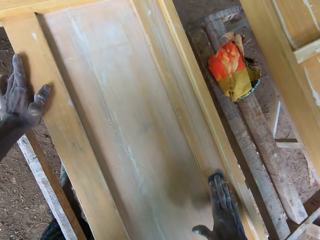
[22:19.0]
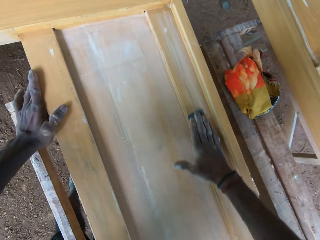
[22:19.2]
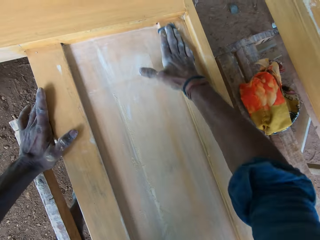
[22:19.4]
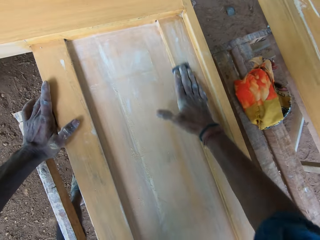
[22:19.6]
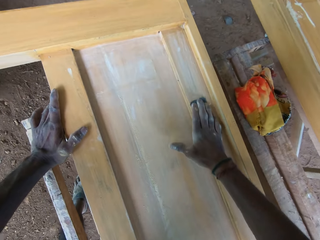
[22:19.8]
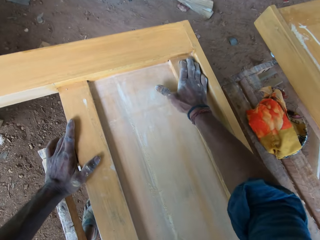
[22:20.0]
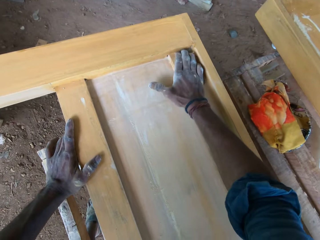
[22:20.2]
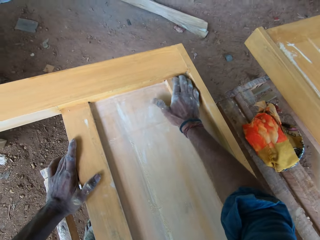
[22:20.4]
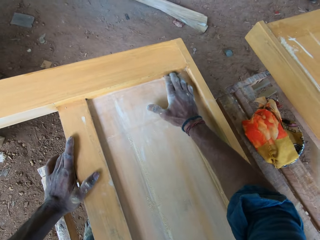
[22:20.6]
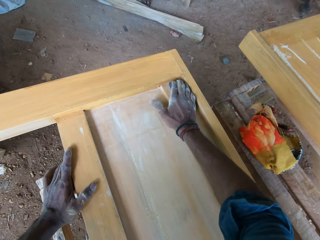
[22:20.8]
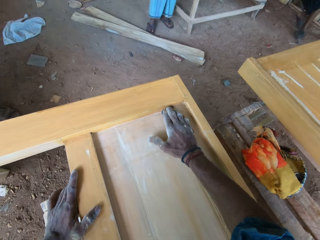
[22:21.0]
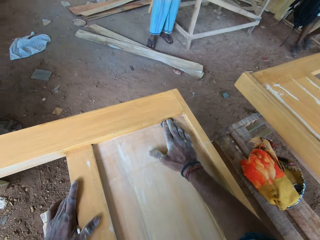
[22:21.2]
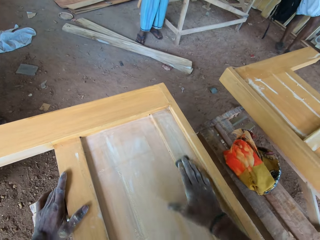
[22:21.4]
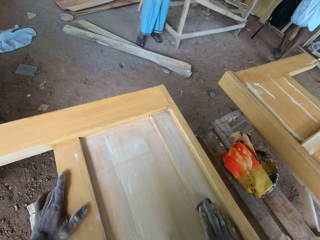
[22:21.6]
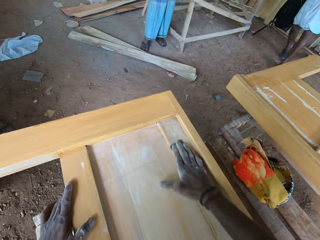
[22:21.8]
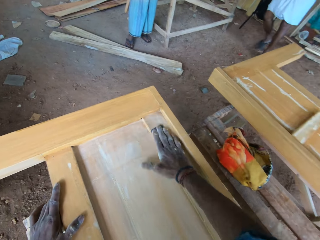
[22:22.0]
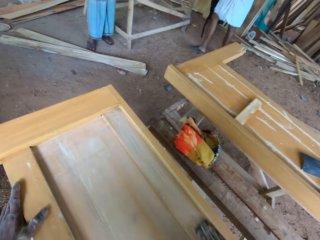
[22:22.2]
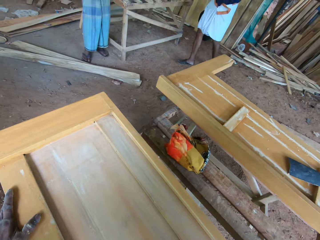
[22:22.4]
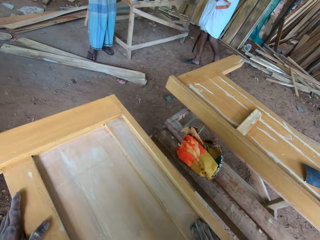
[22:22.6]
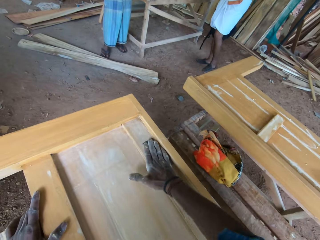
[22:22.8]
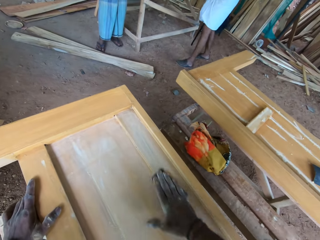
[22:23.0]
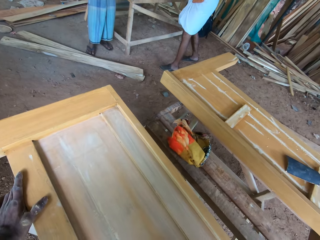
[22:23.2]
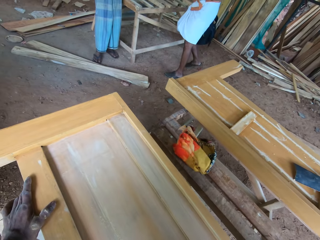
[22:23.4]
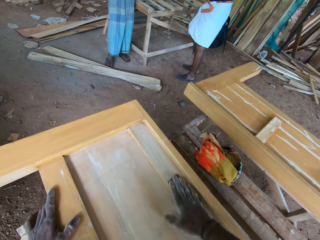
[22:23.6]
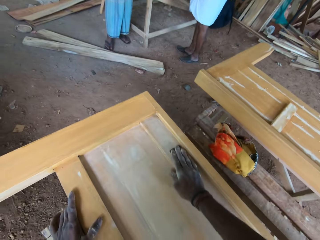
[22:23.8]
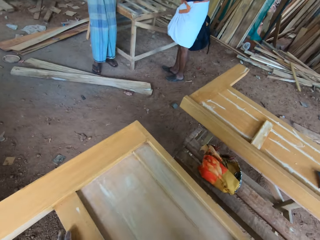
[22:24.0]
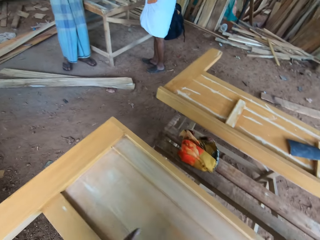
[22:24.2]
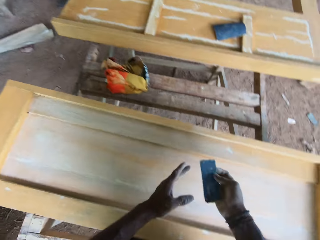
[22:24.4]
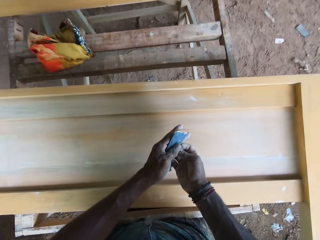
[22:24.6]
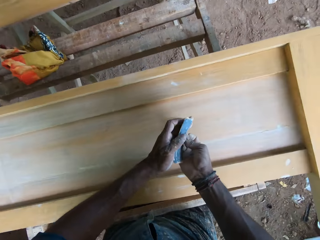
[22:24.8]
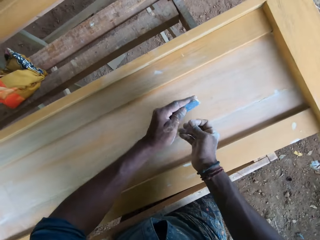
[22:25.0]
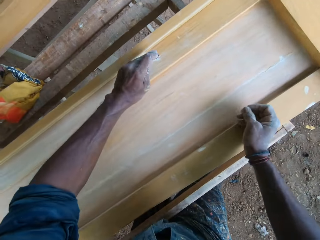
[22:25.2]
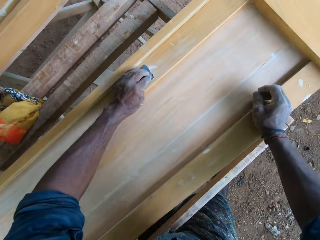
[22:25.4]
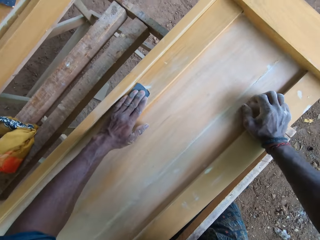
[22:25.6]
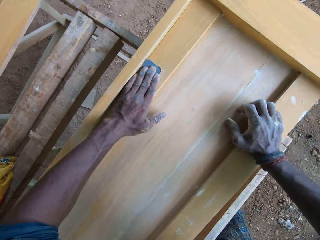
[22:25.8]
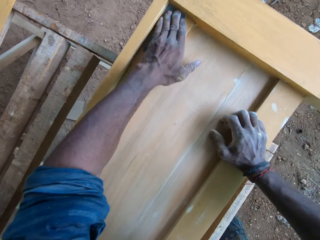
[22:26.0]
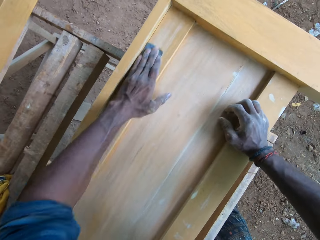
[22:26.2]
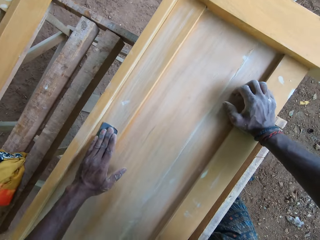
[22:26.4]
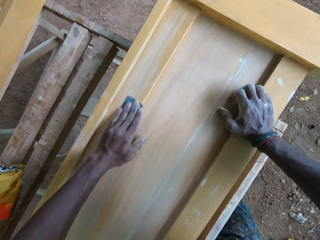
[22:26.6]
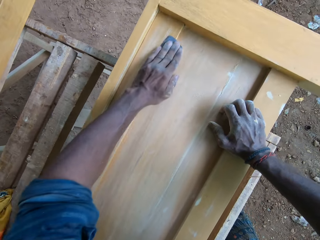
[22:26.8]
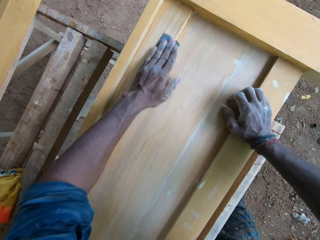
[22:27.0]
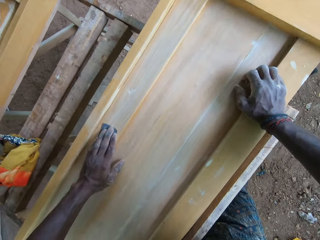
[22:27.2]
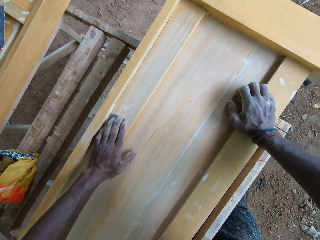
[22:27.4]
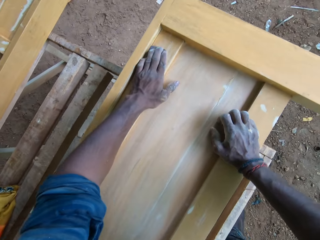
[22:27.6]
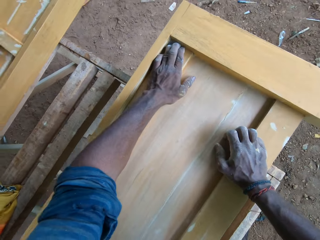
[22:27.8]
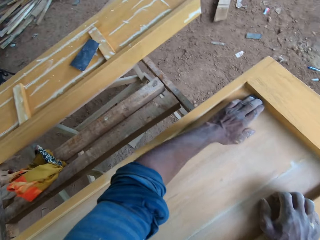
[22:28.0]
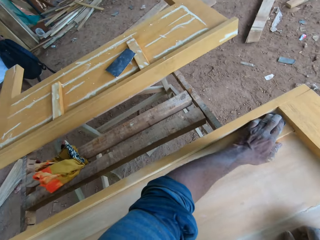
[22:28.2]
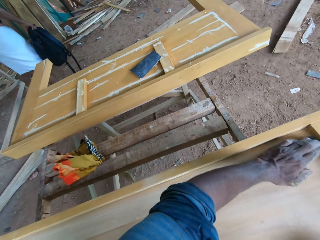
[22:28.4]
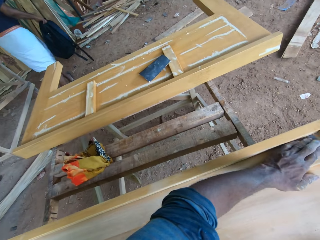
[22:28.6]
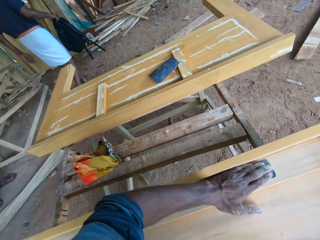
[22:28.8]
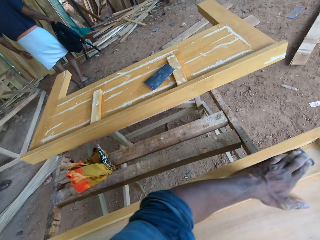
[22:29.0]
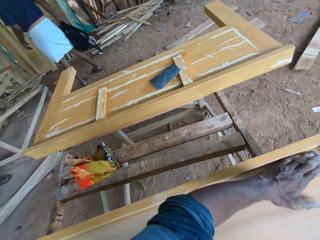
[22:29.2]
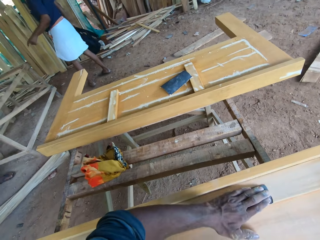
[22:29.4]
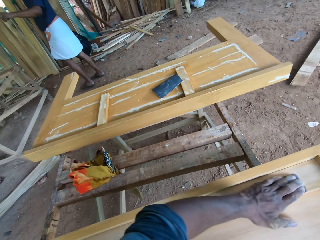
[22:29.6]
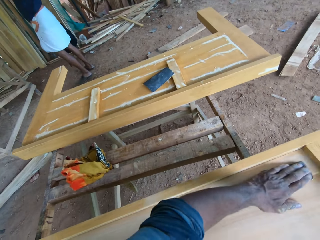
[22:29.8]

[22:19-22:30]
The camera wearer puts his left hand on the wooden bed frame. A man dialogues with another man. The camera wearer passes the sandpaper from his right hand to his left hand. He puts his right hand on the wooden bed frame. He sands the wooden bed frame with the sandpaper in his left hand.

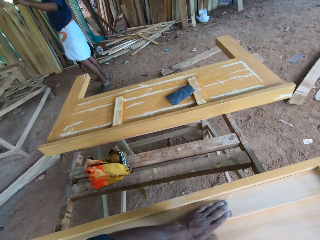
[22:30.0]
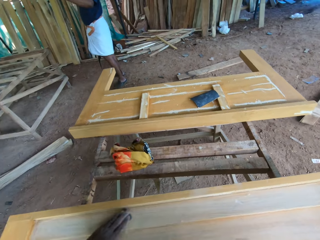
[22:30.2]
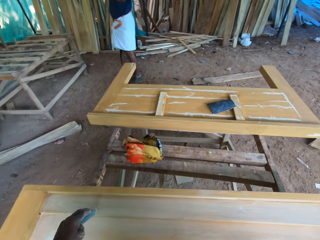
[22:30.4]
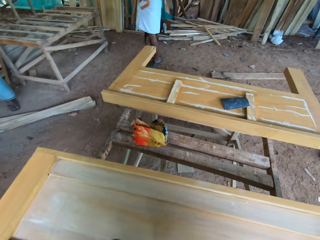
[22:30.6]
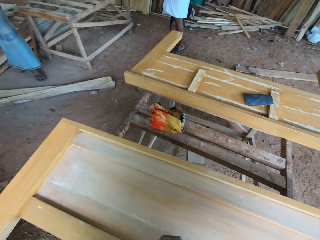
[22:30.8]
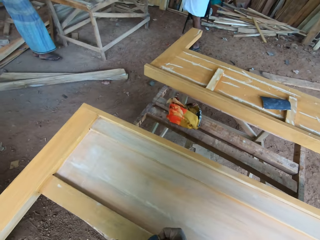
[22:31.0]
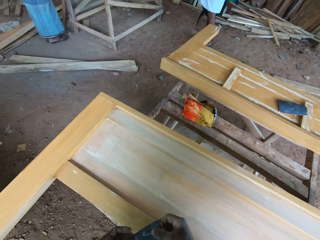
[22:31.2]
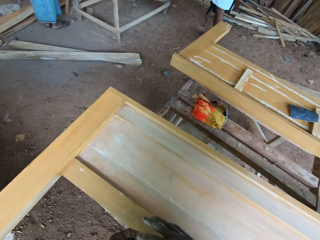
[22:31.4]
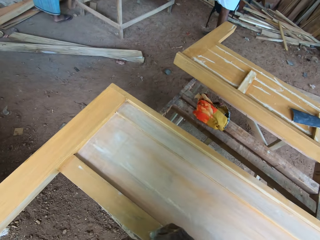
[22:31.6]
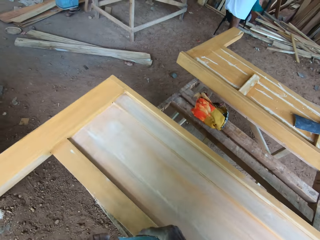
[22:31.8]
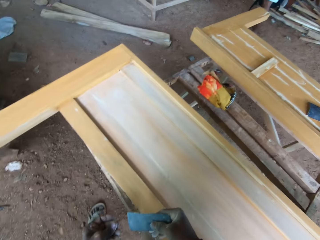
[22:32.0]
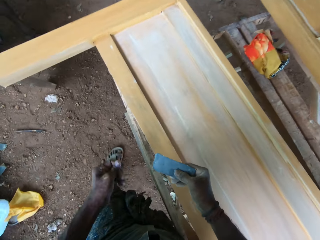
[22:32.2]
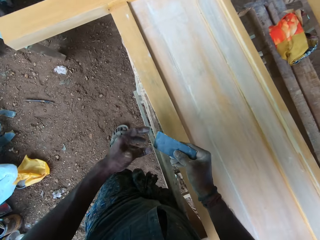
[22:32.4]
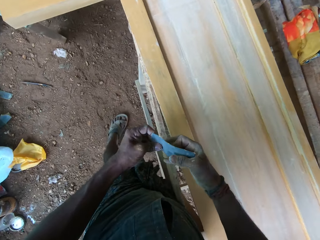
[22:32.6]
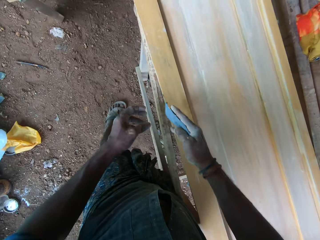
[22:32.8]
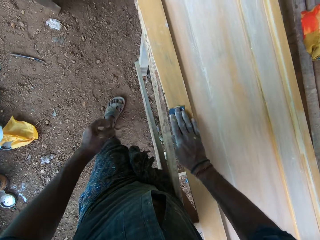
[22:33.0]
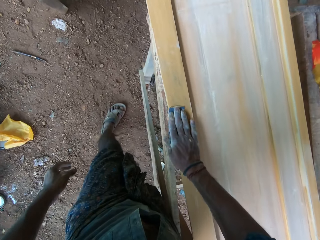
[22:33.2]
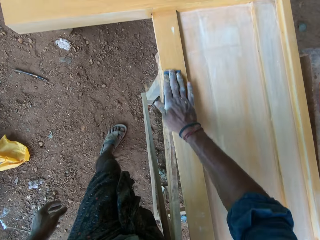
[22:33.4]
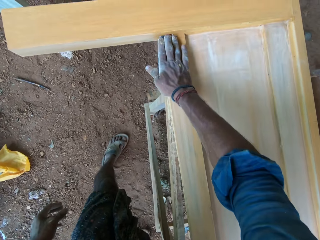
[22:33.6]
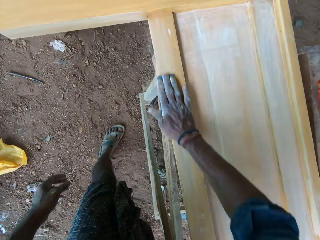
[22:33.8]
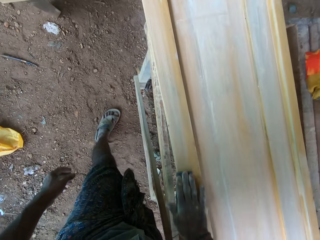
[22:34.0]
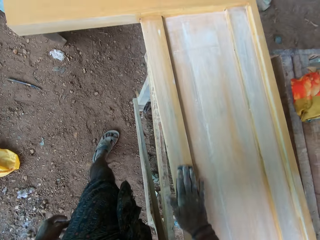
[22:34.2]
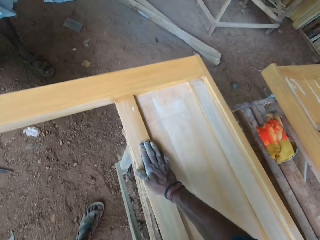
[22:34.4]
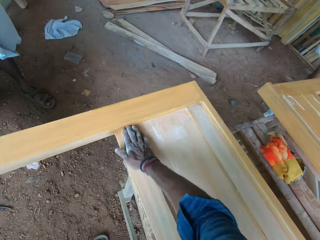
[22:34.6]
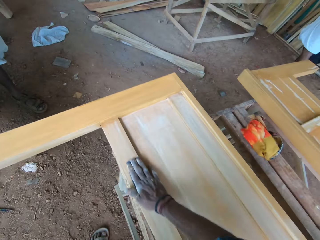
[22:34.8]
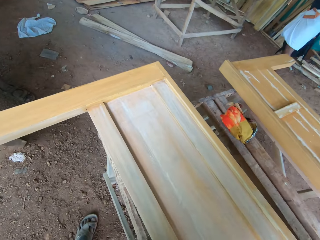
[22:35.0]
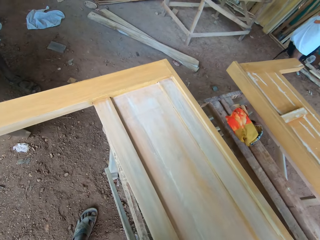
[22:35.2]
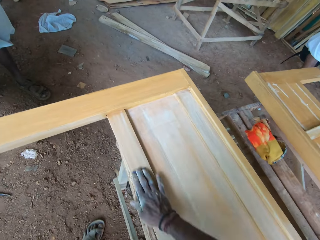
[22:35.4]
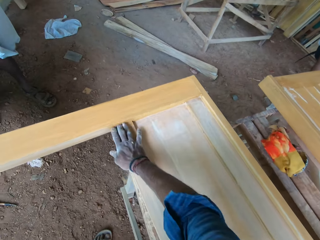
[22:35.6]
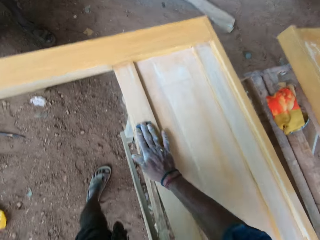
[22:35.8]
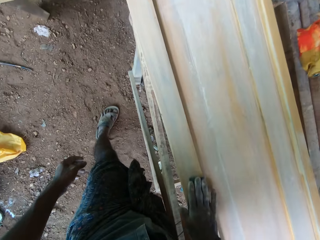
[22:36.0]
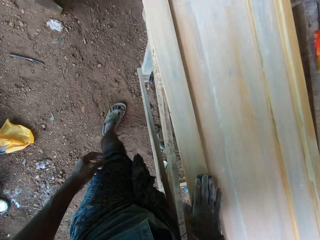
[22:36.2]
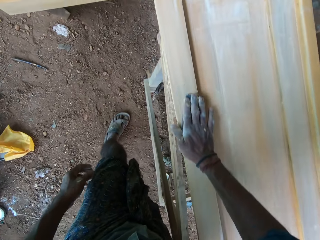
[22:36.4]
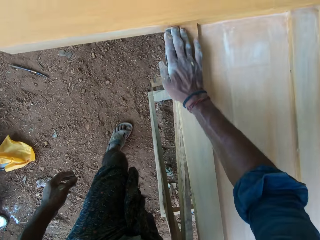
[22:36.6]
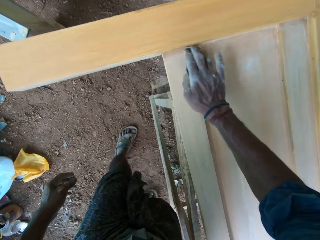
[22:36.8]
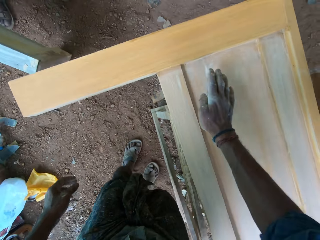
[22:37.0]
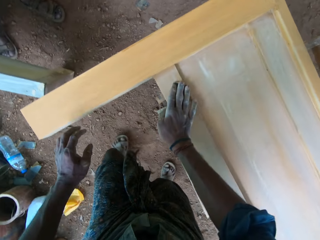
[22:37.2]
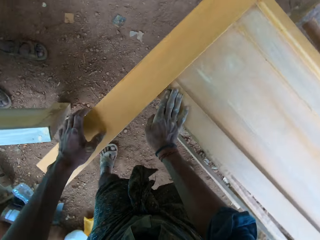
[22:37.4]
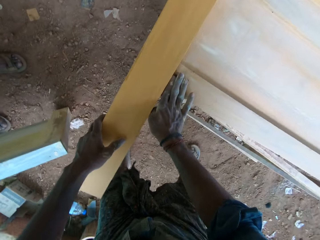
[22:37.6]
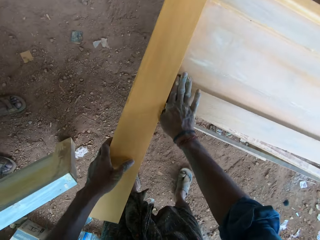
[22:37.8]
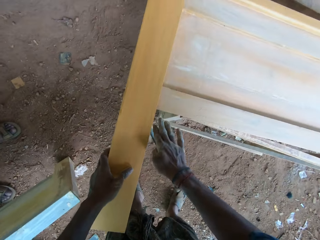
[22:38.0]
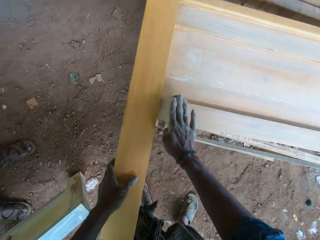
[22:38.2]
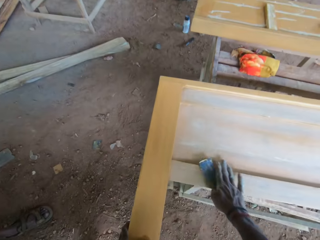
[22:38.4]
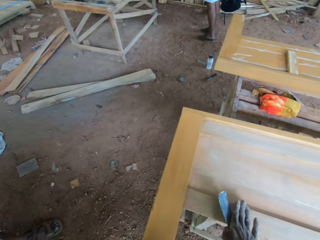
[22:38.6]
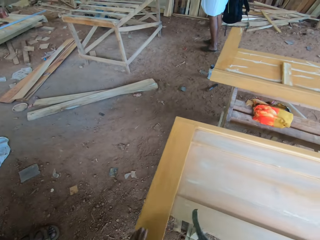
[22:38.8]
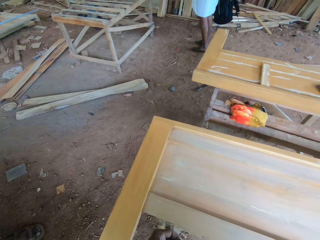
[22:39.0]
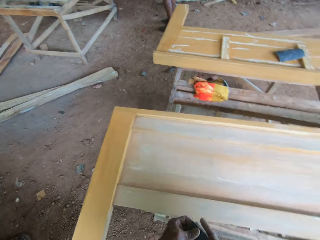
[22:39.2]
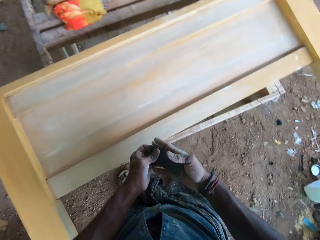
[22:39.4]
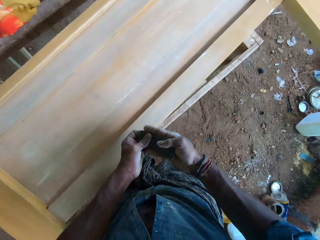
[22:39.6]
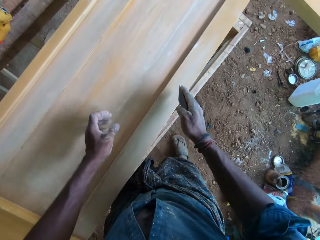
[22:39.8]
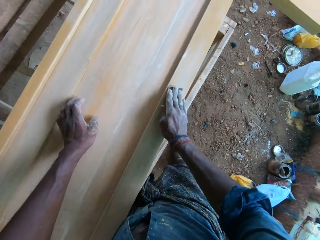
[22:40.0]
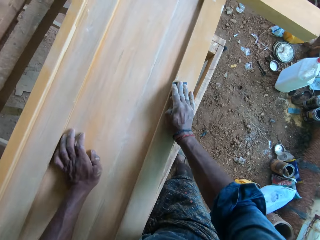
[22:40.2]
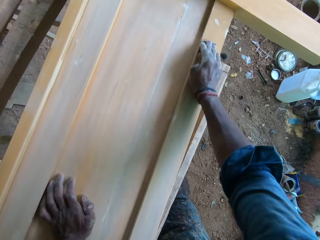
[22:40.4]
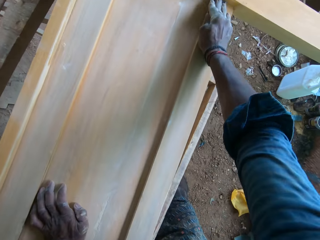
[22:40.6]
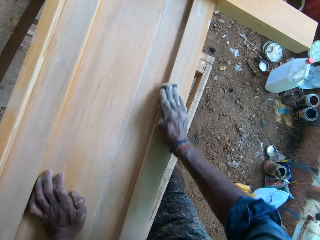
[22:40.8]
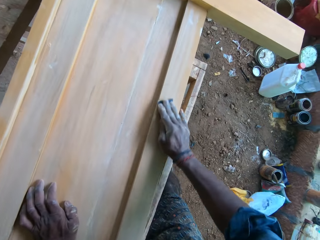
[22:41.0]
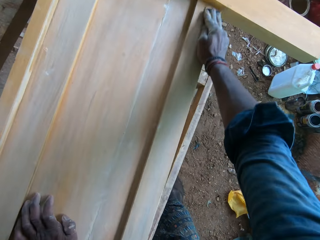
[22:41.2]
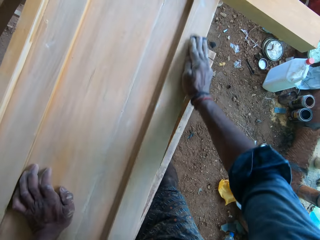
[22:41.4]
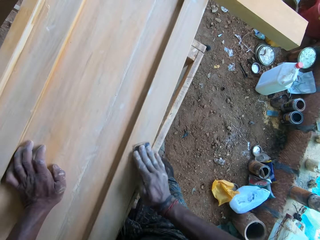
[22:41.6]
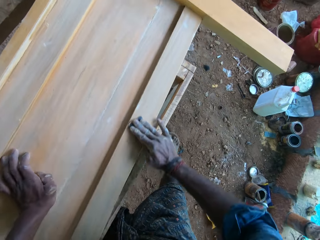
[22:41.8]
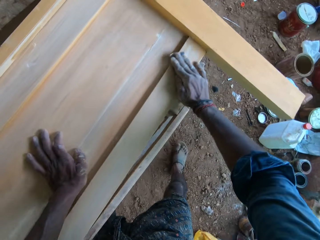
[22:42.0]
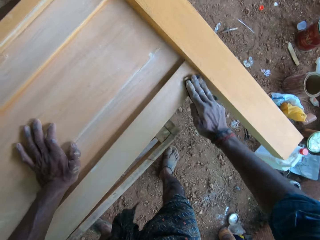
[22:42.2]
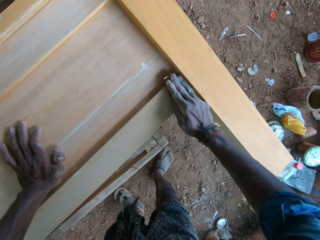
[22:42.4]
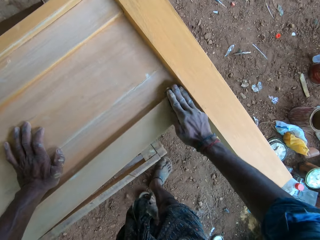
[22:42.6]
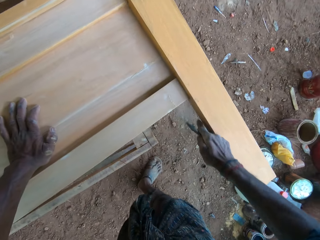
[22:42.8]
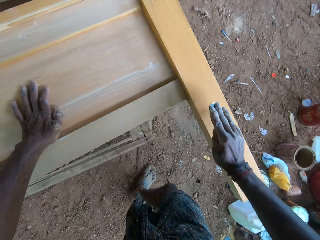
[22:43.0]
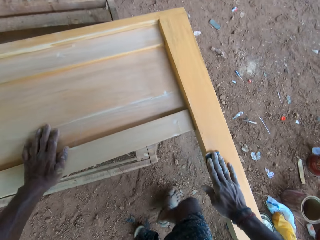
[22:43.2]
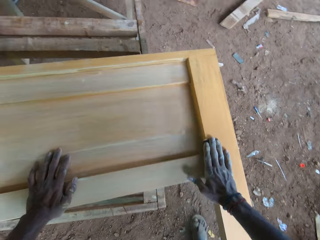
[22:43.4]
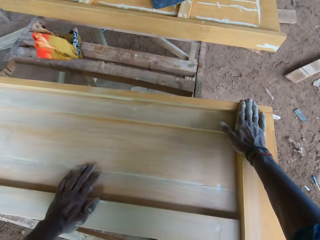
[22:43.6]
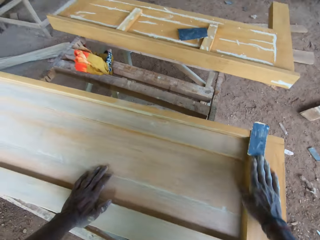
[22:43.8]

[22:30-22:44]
The camera wearer passes the sandpaper from his left hand to his right hand. He touches the sandpaper in his right hand with his left hand. He sands the wooden bed frame with the sandpaper in his right hand. He puts his left hand on the wooden bed frame. He puts the sandpaper on the right hand. He touches the sandpaper in his right hand with his left hand. He sands the wooden bed frame with the sandpaper in his right hand. He shifts his left hand over the wooden bed frame.
